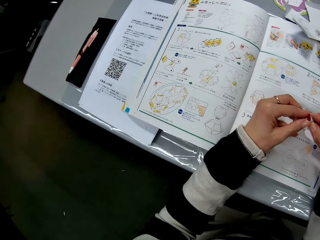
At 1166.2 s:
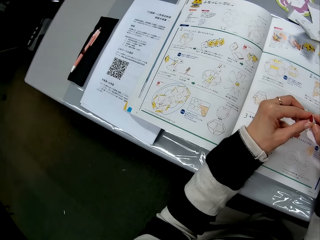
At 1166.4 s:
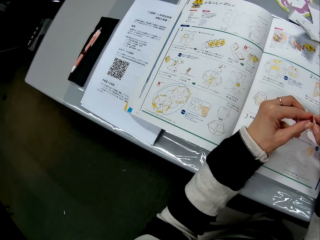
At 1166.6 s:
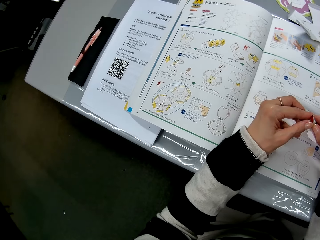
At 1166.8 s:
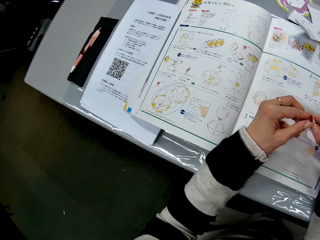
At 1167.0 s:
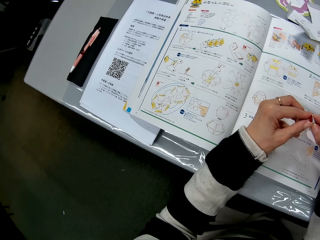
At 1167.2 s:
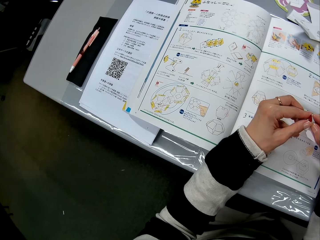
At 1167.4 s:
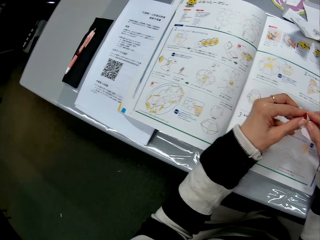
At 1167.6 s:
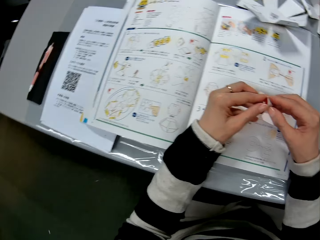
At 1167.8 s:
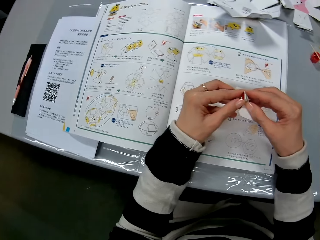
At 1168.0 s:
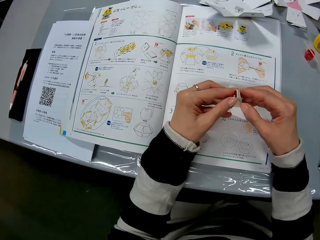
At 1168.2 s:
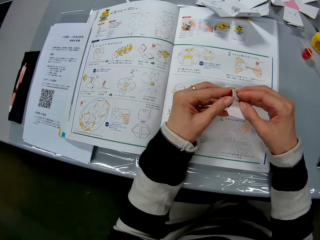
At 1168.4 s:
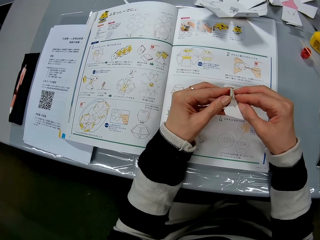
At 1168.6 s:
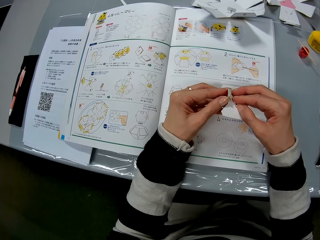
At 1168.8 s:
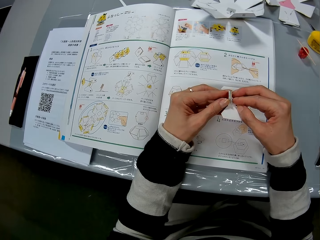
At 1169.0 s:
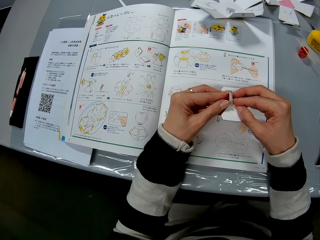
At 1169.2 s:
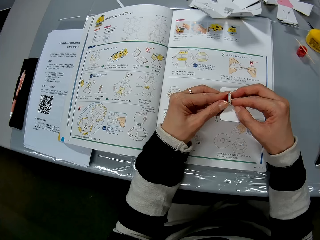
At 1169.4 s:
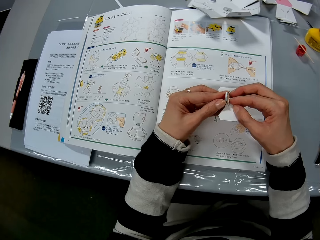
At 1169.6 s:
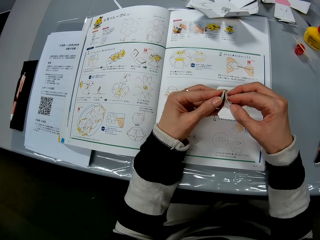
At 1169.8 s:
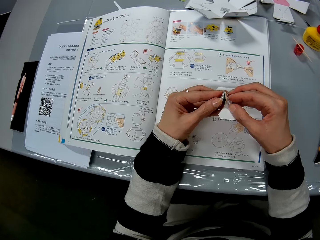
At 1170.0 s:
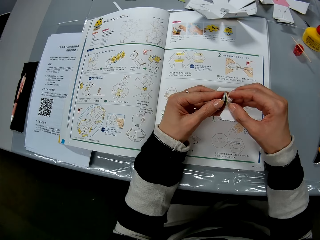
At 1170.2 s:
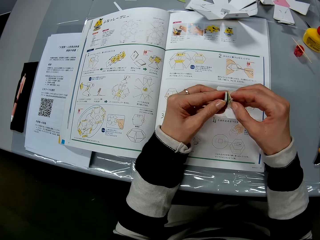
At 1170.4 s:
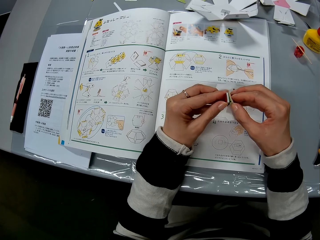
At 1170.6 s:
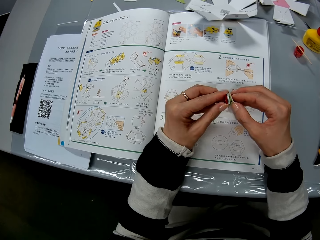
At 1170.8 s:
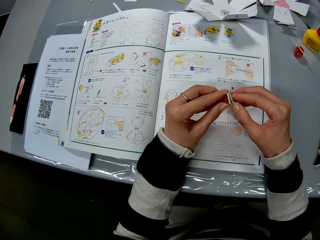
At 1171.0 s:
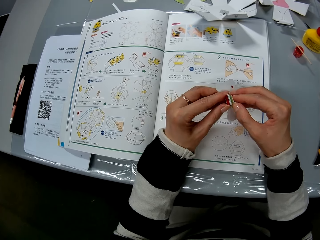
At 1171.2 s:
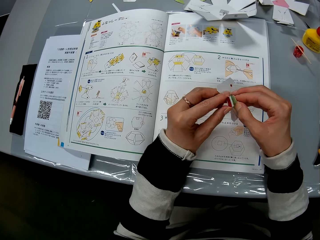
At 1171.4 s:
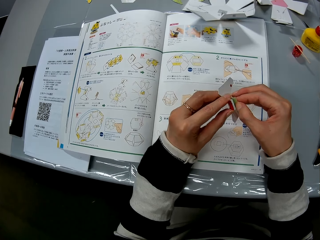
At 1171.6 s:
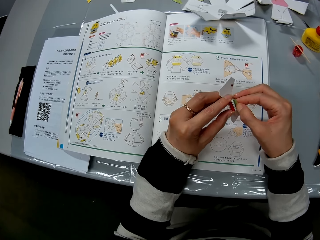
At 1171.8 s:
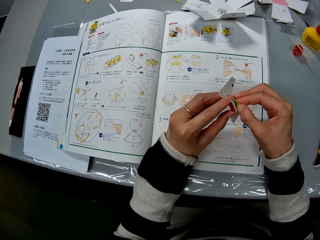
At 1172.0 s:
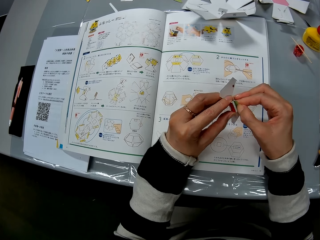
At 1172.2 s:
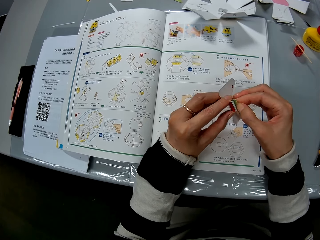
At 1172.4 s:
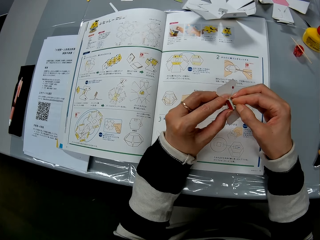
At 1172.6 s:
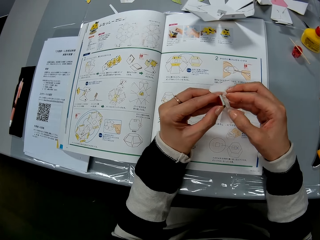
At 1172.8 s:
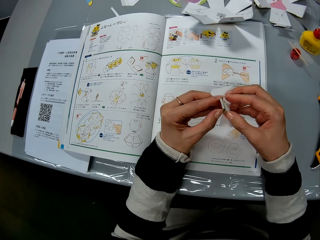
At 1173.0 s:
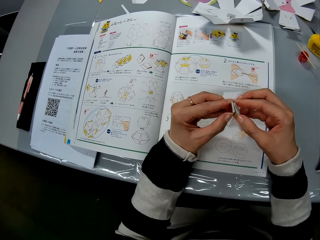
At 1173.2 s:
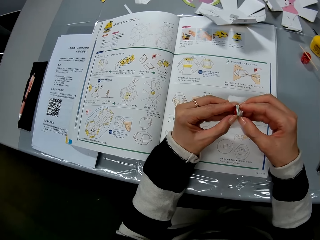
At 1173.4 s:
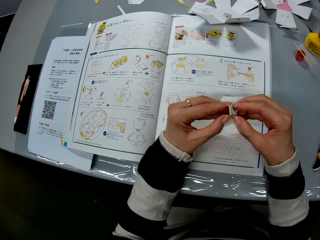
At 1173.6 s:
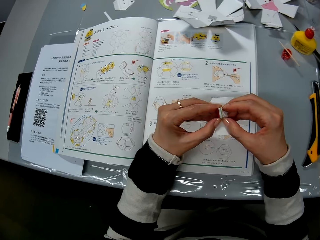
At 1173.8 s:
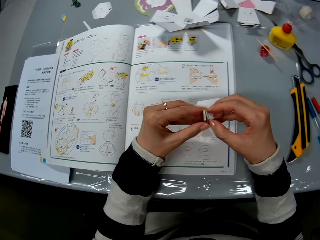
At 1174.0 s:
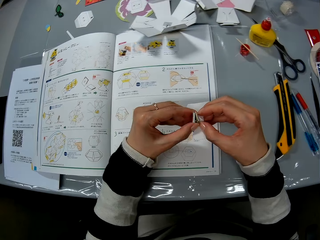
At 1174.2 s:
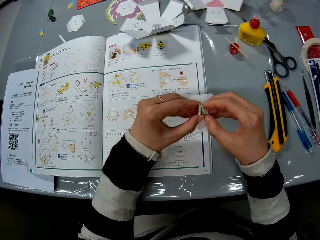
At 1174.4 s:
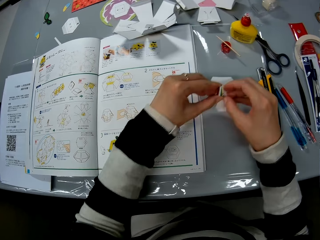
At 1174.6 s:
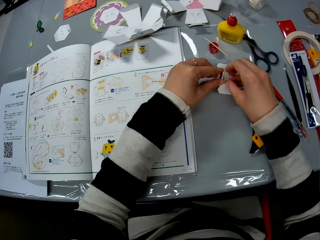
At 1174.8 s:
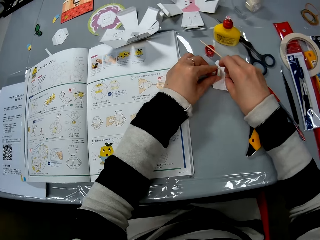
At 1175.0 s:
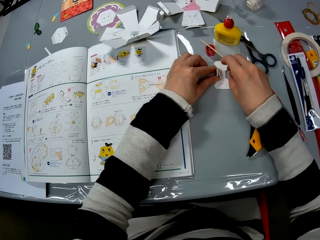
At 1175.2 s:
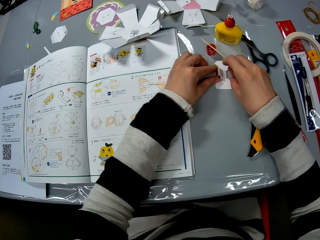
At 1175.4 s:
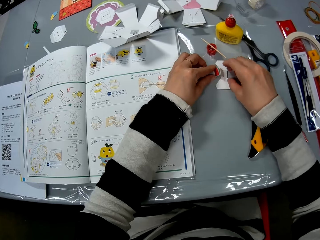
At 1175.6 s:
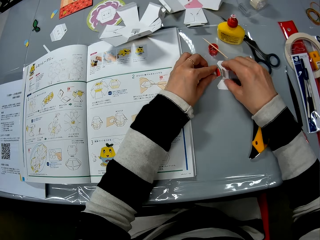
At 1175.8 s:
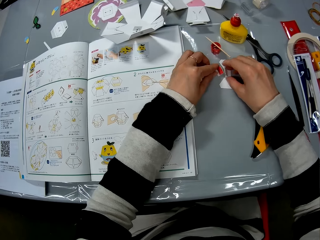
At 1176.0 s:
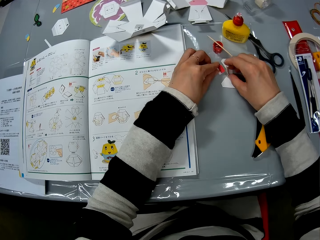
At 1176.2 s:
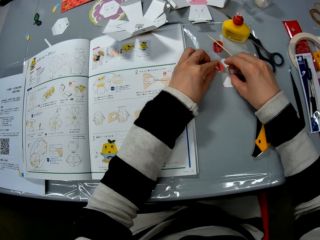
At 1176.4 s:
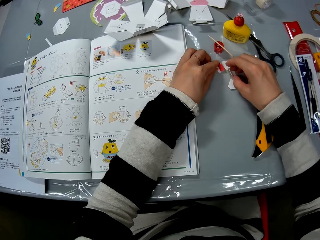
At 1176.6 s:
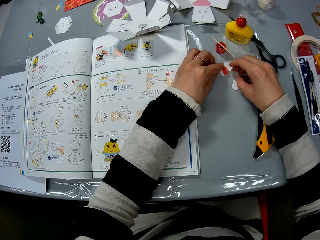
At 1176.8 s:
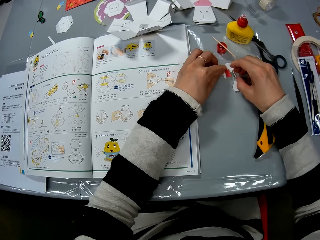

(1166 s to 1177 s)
The camera wearer reads the book. They fix the pieces of decoration together. They place both pieces on the table.

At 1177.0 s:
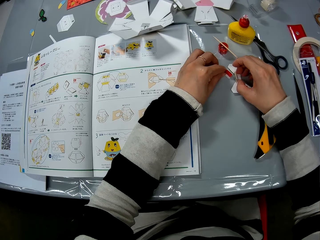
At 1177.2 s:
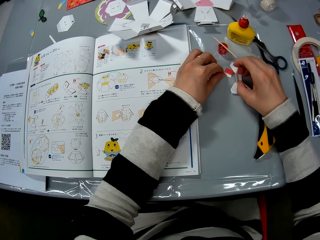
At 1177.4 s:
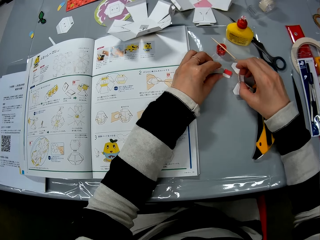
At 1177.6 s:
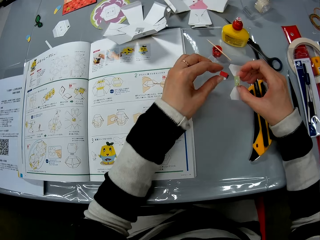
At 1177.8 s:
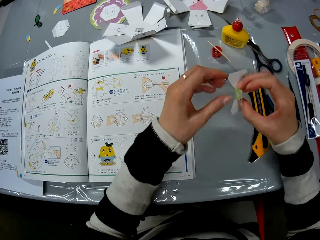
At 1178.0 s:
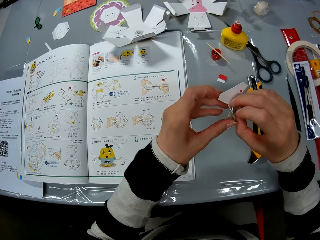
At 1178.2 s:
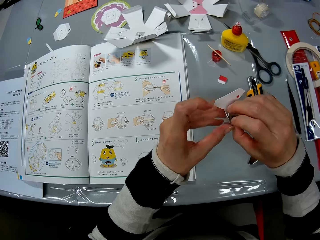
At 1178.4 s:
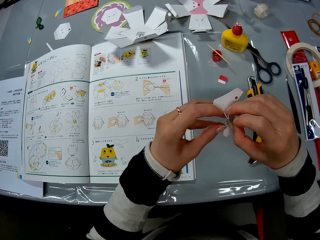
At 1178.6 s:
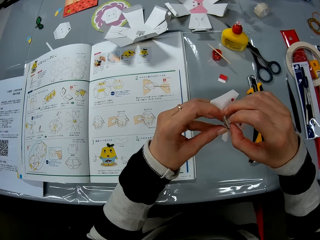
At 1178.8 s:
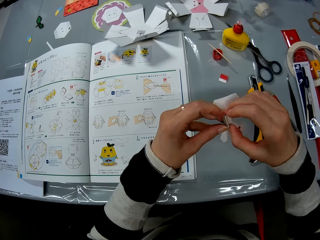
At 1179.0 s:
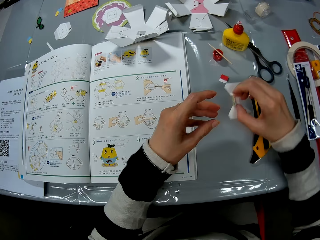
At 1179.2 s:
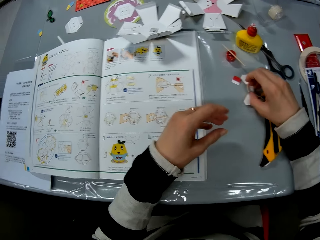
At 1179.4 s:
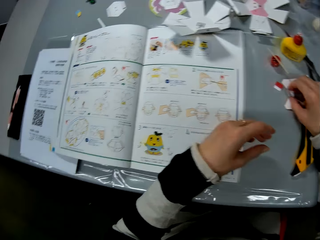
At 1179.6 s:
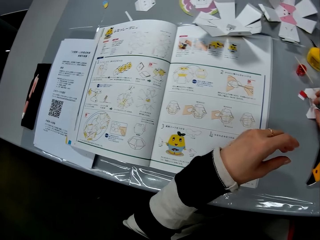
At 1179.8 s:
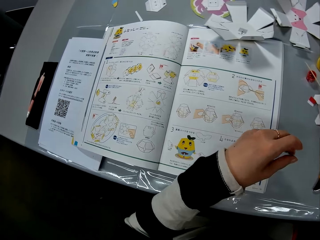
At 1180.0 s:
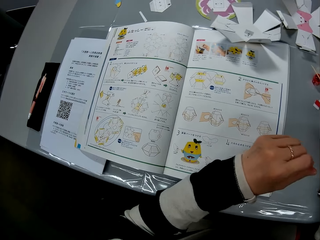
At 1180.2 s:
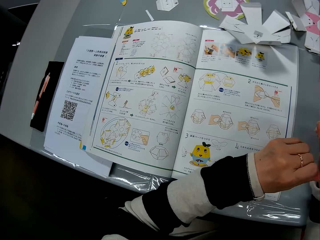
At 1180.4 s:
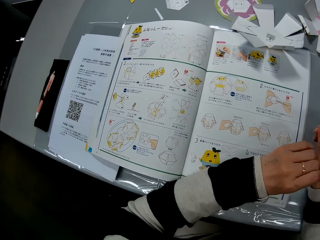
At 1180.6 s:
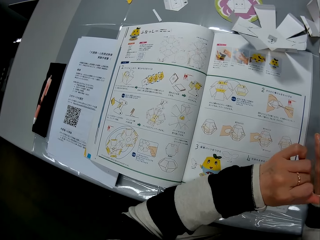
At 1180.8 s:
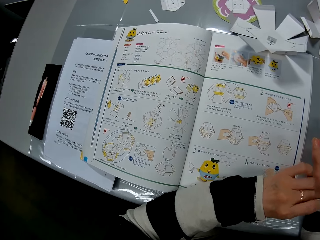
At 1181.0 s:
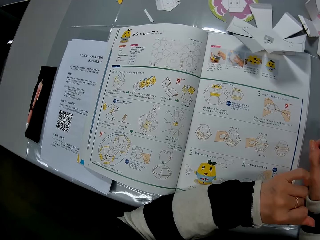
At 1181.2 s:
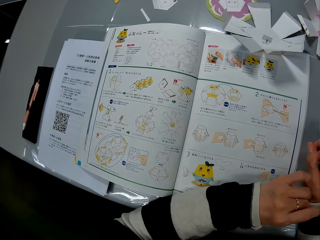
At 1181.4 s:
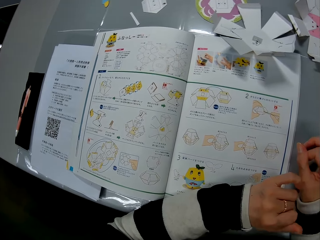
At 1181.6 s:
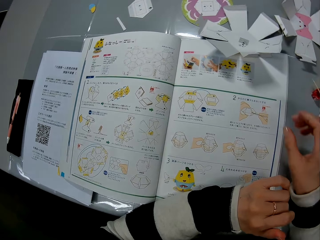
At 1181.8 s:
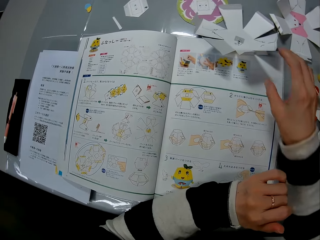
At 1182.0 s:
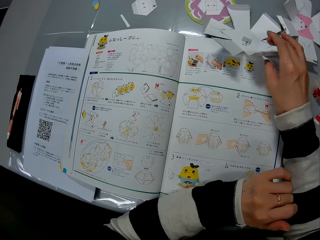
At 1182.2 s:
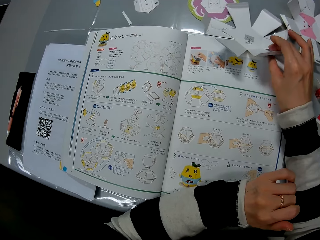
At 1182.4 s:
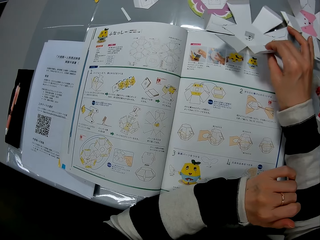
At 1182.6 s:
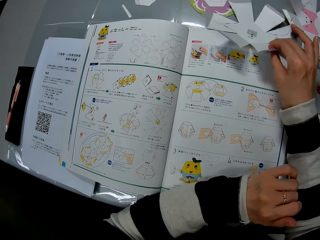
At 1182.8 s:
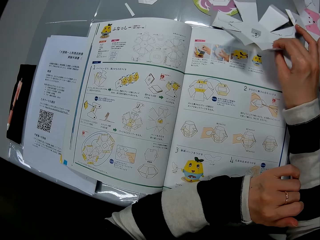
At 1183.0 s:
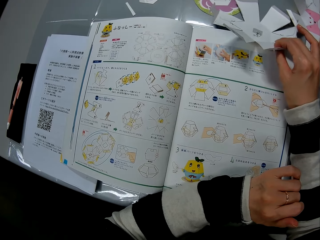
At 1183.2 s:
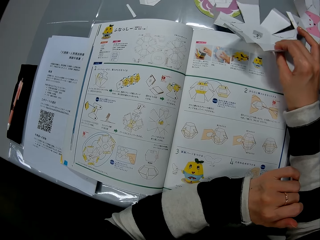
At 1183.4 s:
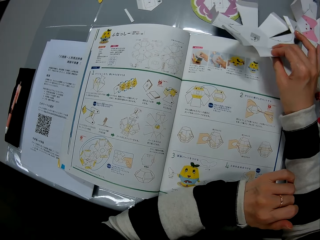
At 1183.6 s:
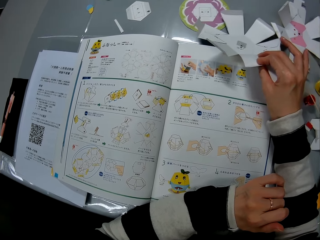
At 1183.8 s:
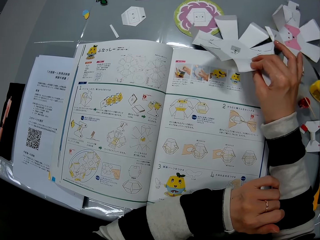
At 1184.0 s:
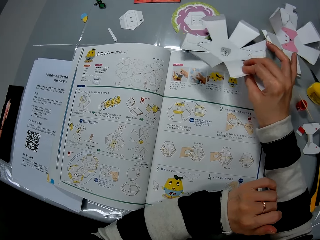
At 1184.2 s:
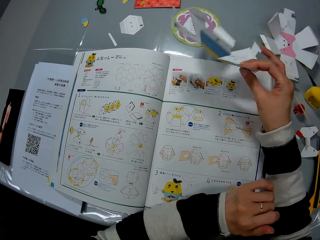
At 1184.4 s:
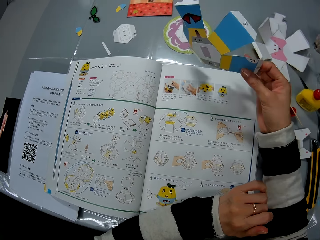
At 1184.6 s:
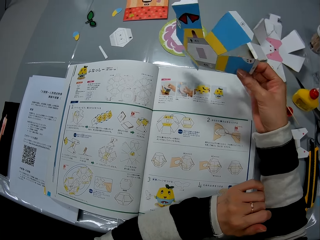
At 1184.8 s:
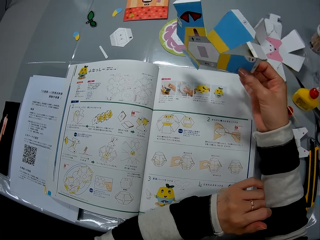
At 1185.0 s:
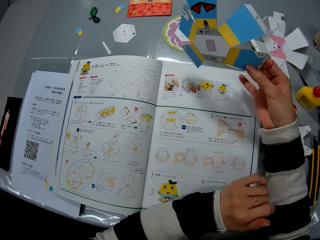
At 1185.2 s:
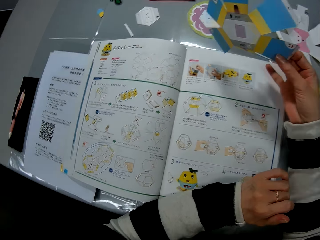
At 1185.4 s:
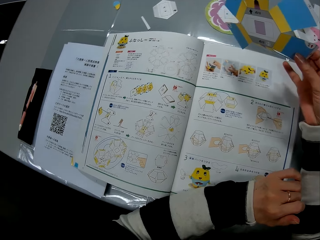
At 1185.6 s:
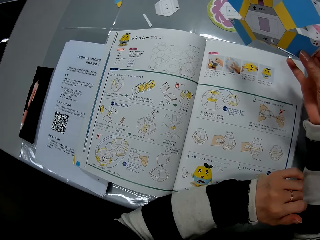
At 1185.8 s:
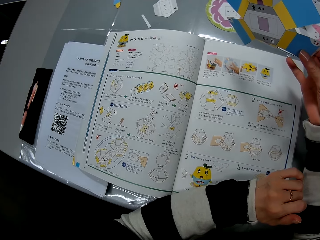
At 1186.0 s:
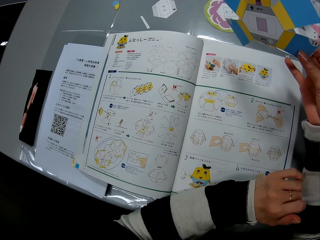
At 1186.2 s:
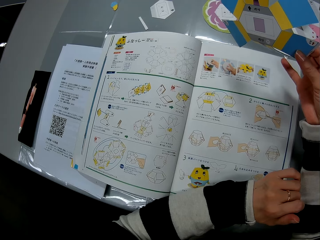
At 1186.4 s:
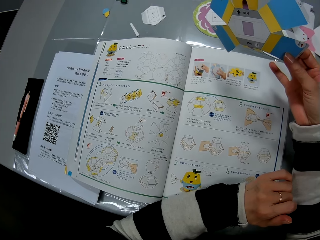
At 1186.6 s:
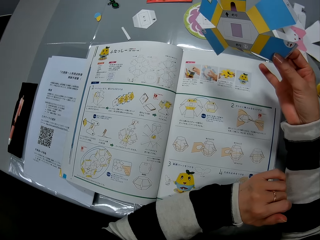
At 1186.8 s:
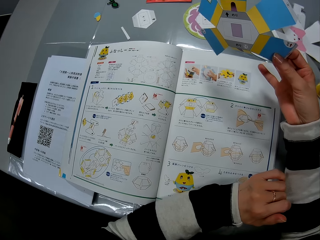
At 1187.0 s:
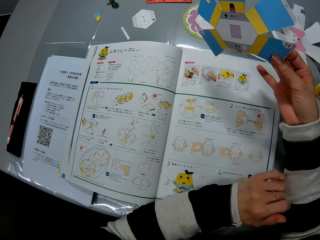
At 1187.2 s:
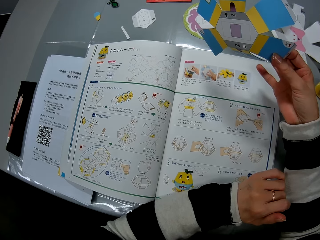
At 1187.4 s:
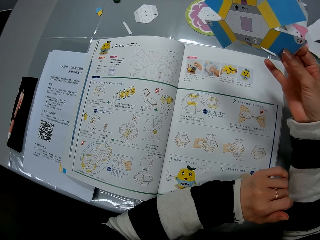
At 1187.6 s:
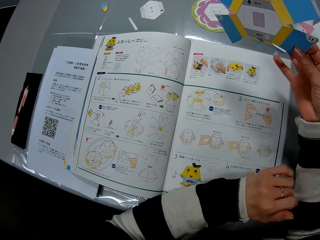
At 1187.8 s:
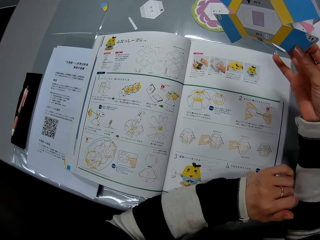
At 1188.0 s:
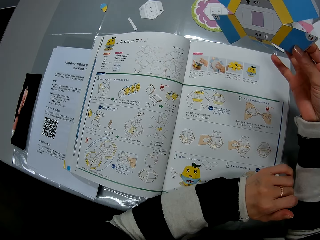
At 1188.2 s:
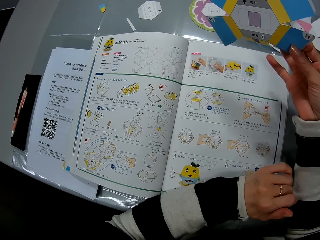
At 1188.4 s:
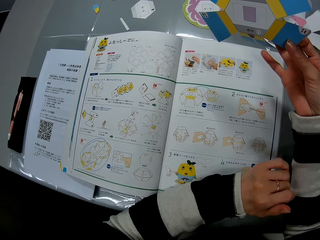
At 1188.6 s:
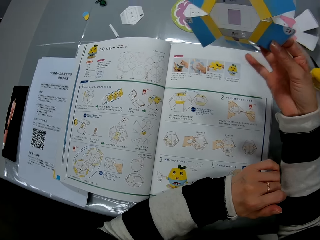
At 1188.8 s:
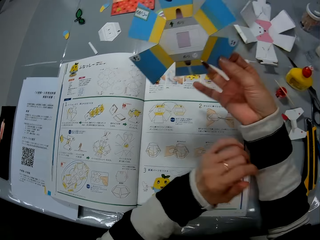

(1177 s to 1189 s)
The camera wearer picks up the paper craft or piece of decoration. She holds the piece of decoration. She drops the paper craft on the table. She flicks her right wrist with her left hand finger. She picks up the paper craft or decoration from the table. She reads the book. She holds the decoration. She reads the book.
